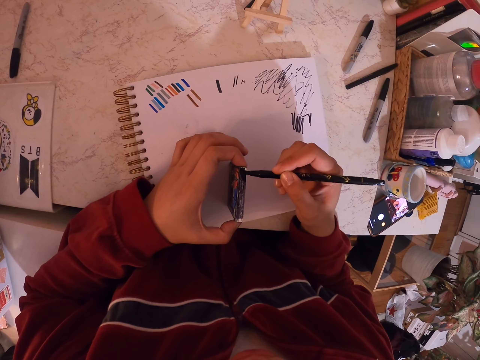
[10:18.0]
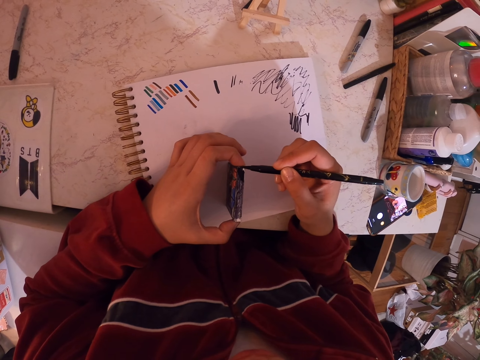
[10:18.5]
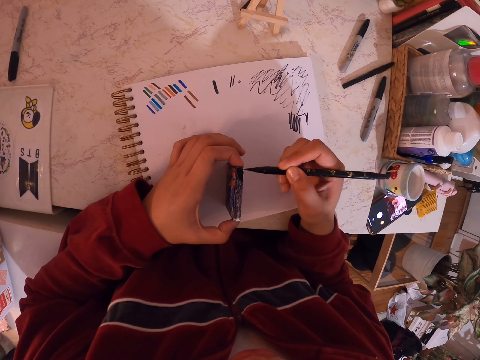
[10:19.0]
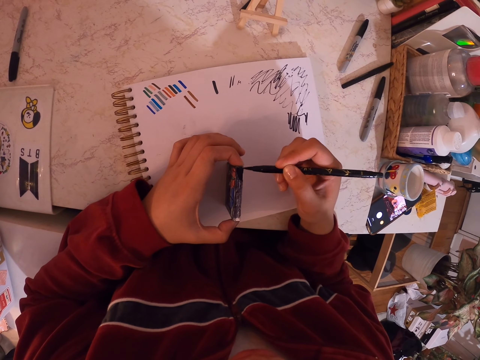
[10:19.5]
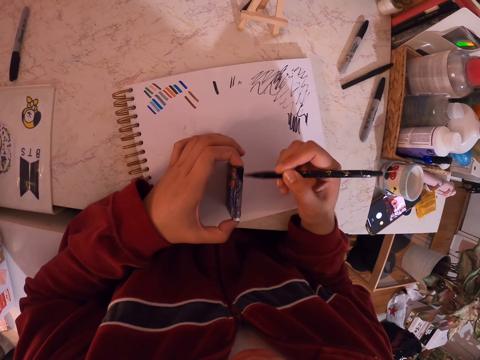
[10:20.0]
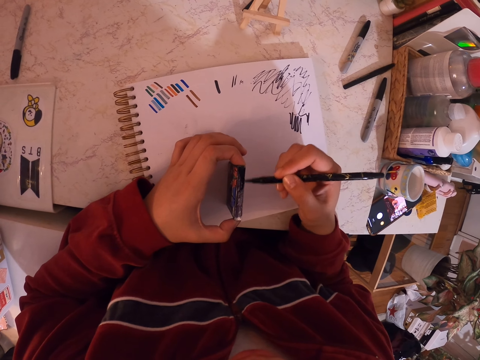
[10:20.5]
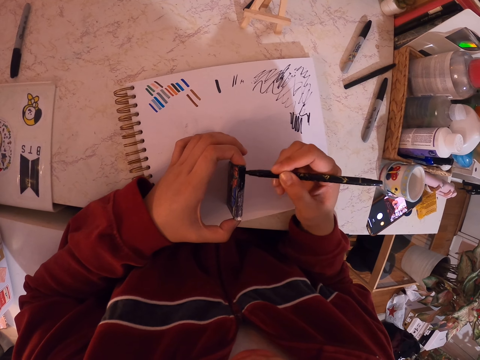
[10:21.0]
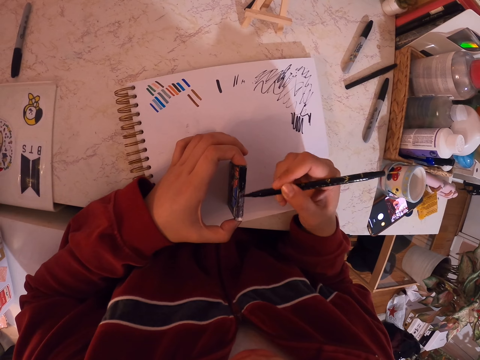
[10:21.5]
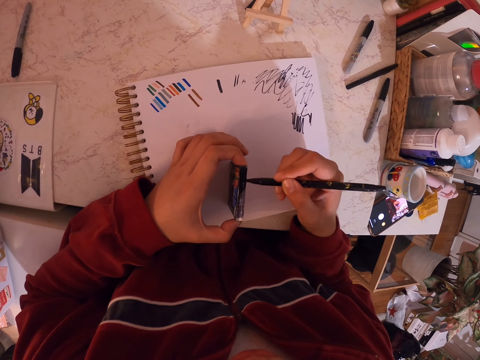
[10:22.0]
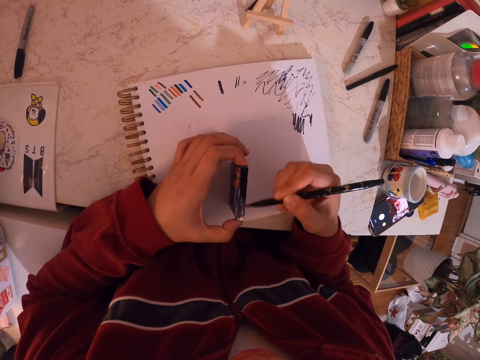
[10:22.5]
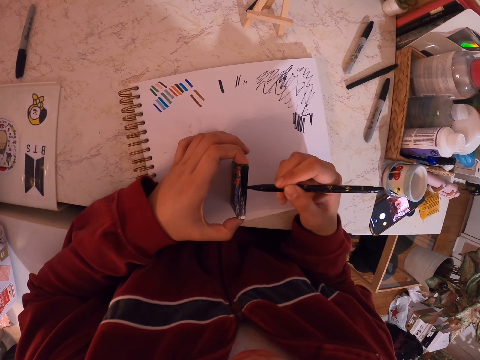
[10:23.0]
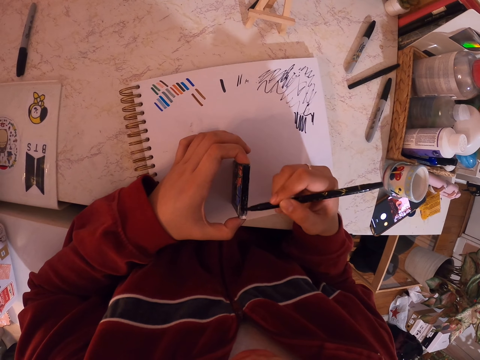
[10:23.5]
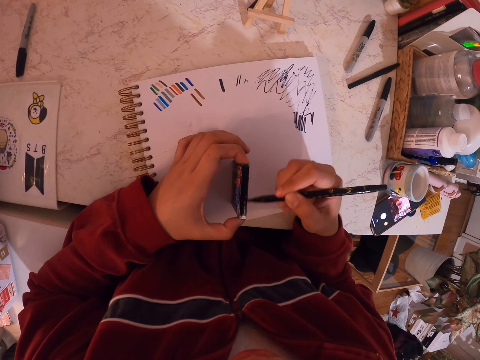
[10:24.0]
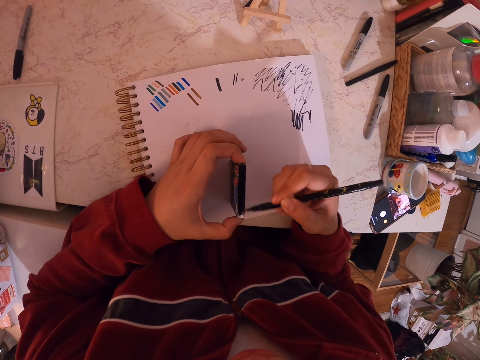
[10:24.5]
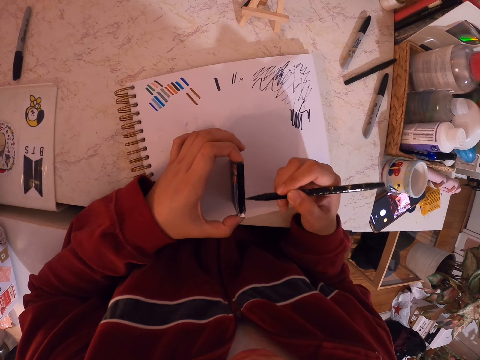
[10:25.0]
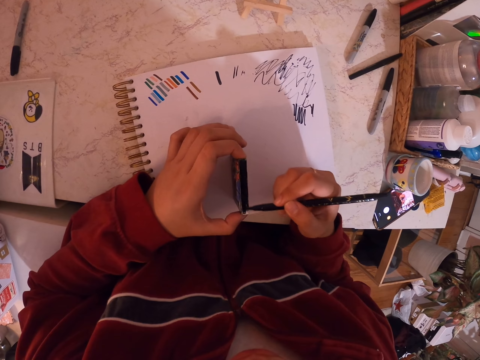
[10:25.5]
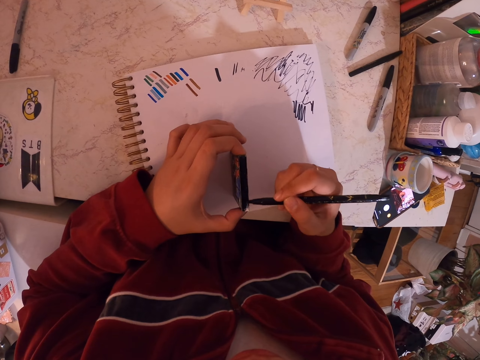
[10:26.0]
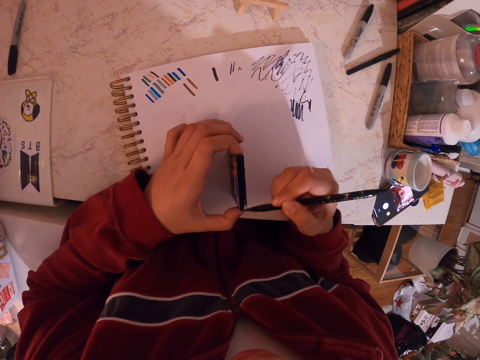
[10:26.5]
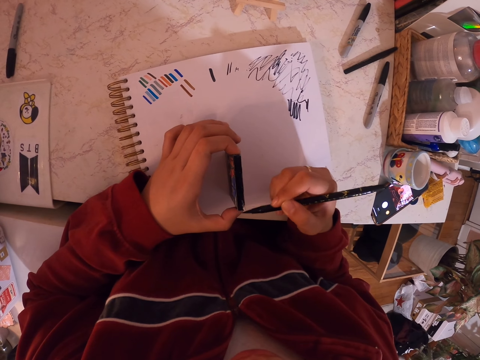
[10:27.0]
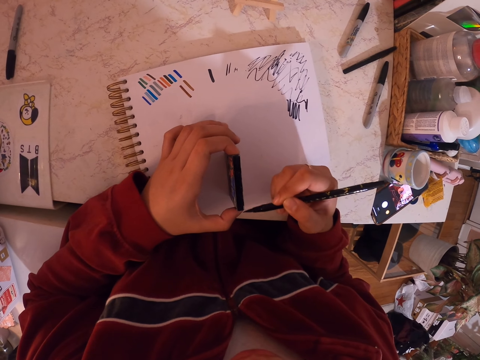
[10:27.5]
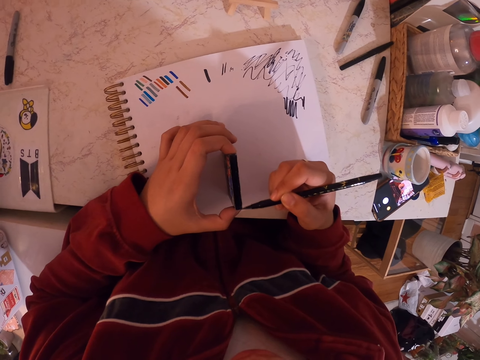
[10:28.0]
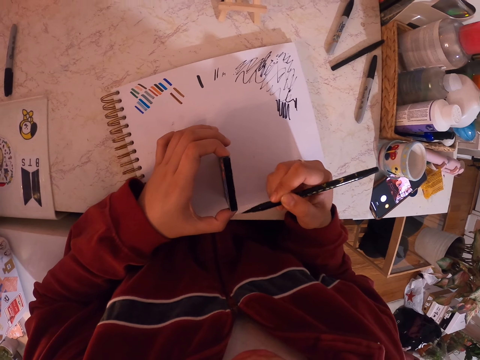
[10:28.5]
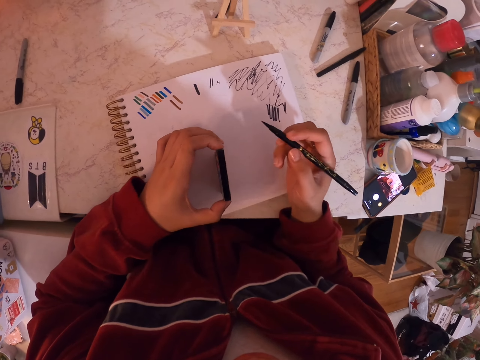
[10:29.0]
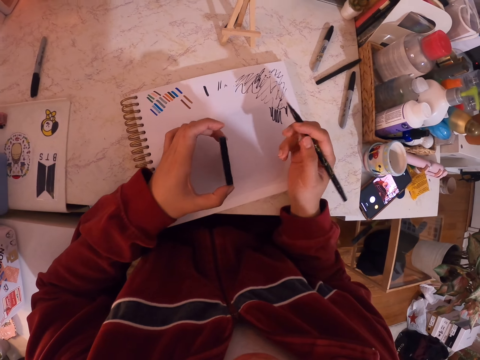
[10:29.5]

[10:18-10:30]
The camera wearer paints something with the mark pen.

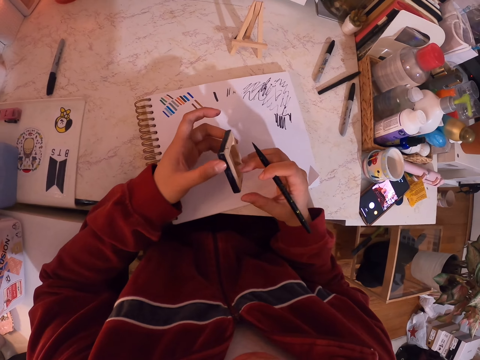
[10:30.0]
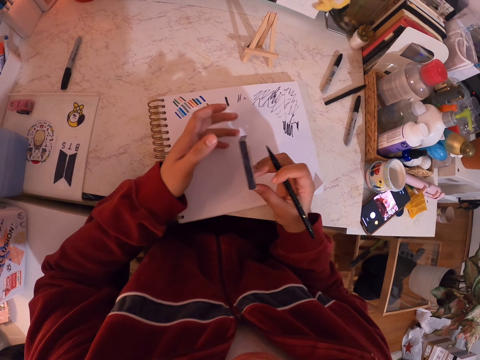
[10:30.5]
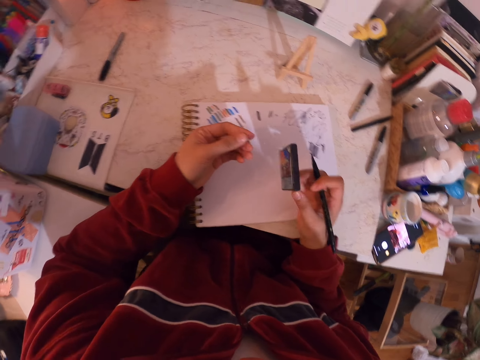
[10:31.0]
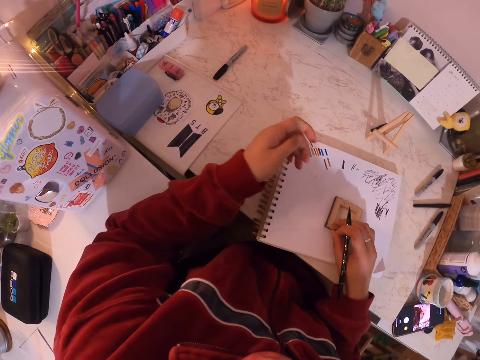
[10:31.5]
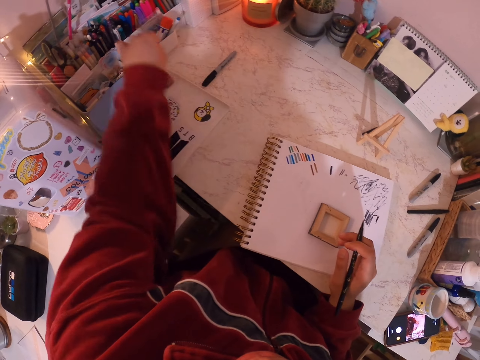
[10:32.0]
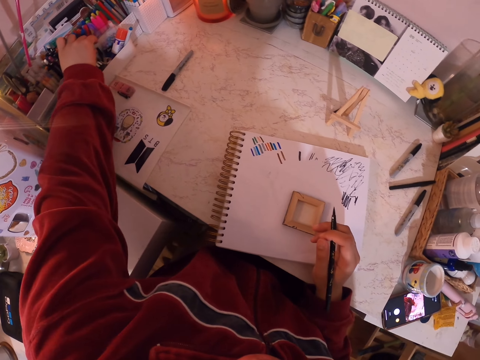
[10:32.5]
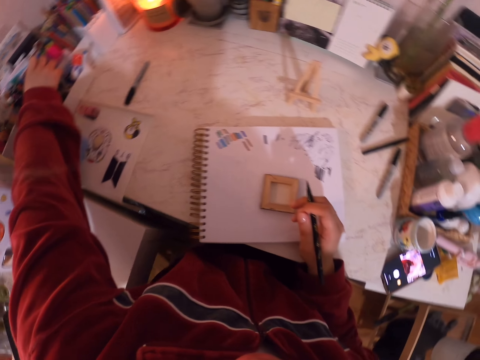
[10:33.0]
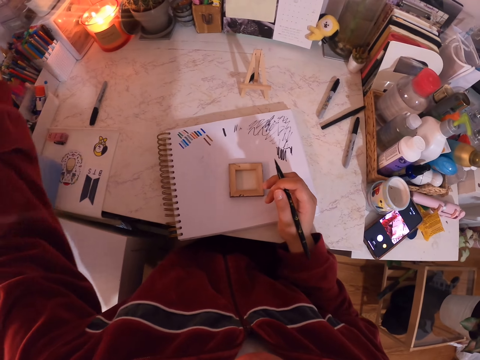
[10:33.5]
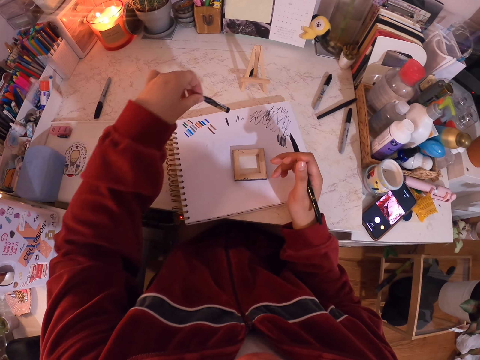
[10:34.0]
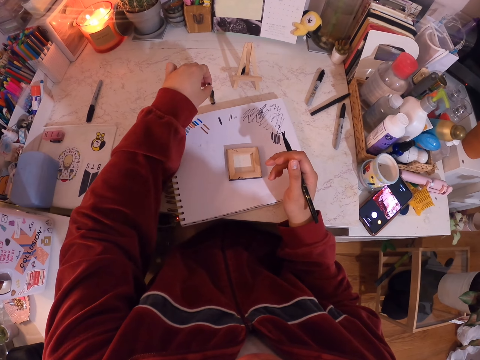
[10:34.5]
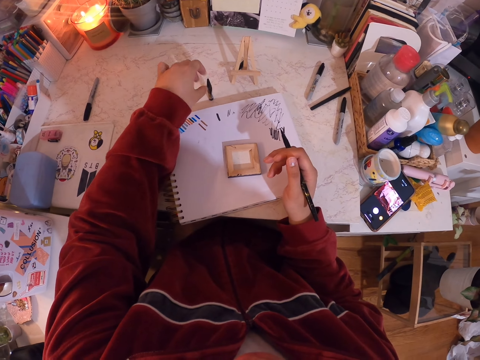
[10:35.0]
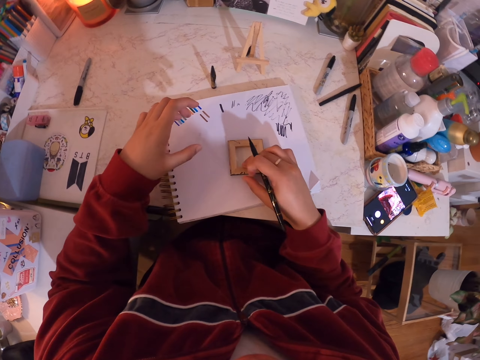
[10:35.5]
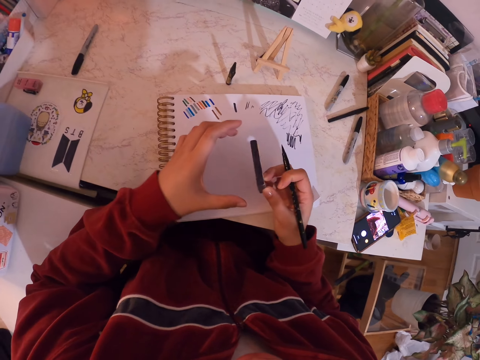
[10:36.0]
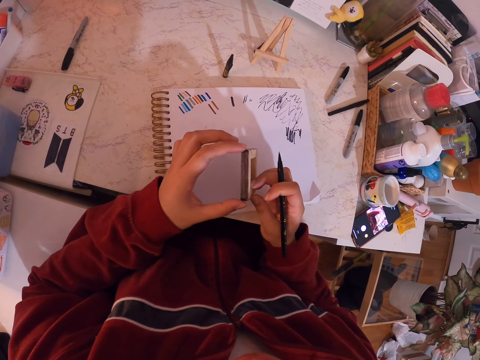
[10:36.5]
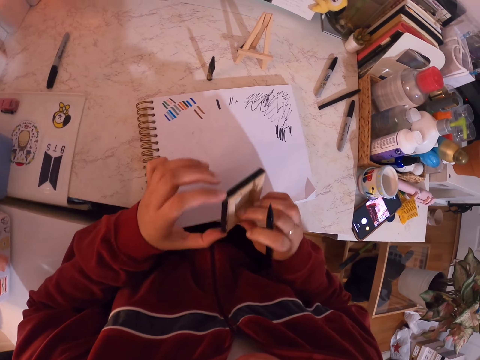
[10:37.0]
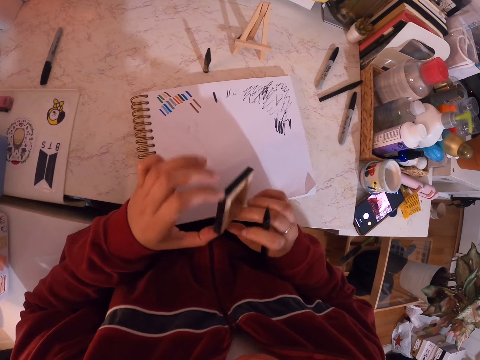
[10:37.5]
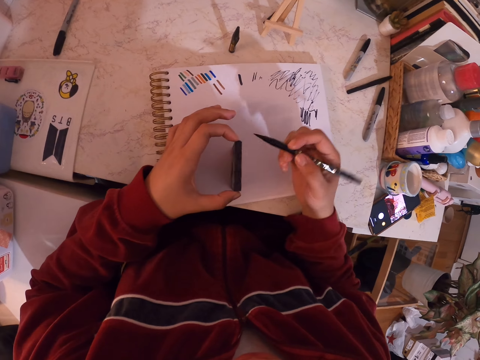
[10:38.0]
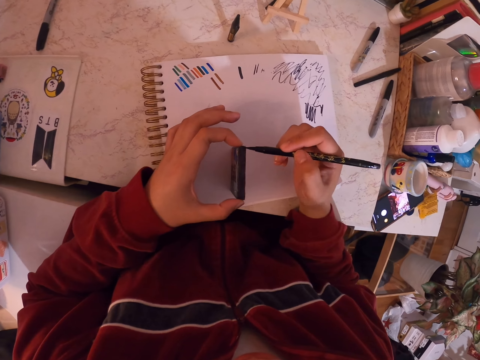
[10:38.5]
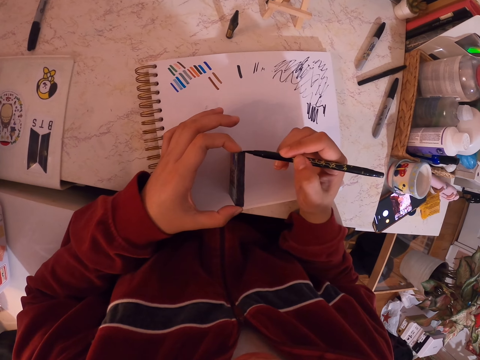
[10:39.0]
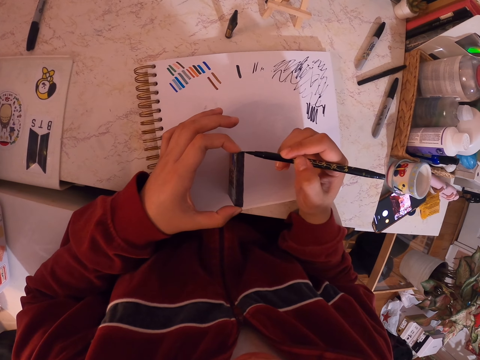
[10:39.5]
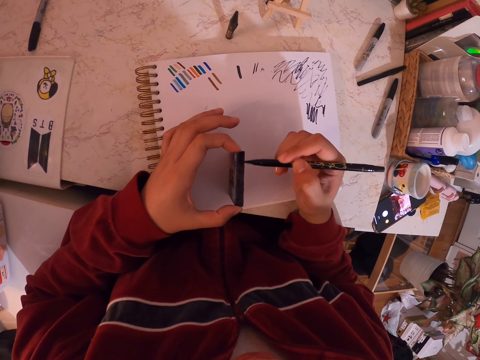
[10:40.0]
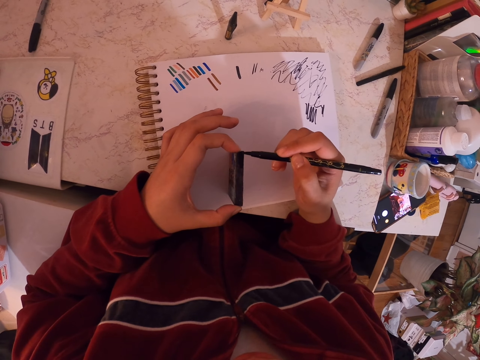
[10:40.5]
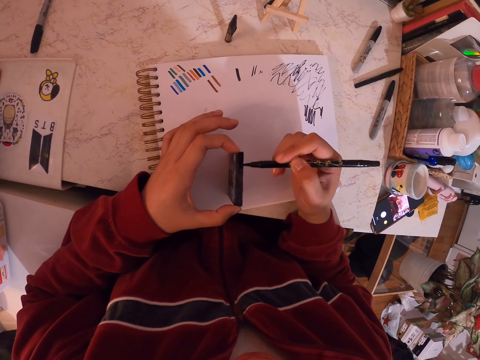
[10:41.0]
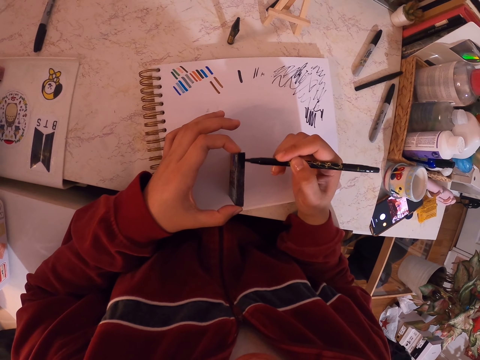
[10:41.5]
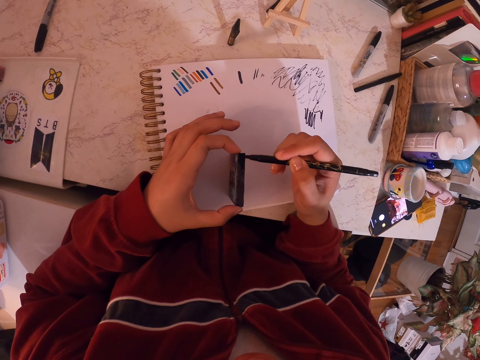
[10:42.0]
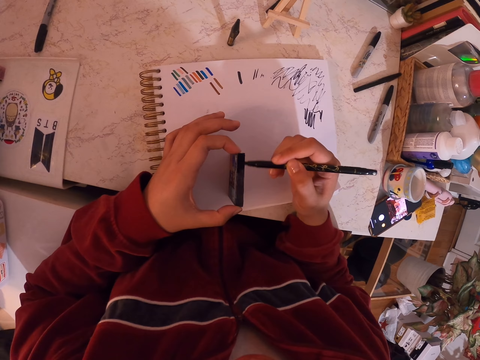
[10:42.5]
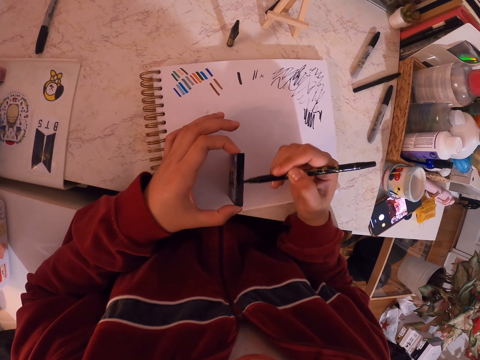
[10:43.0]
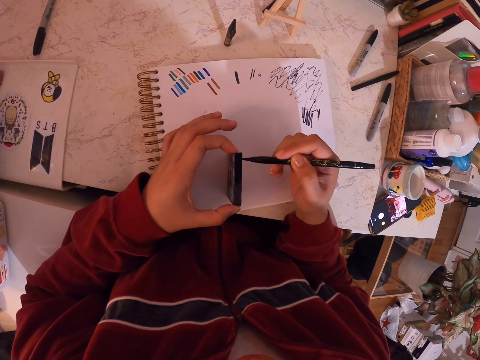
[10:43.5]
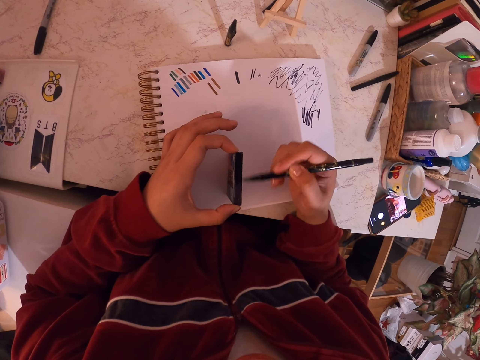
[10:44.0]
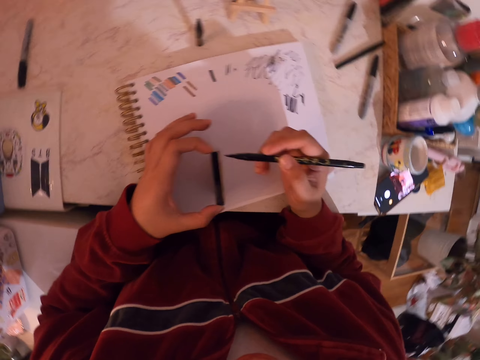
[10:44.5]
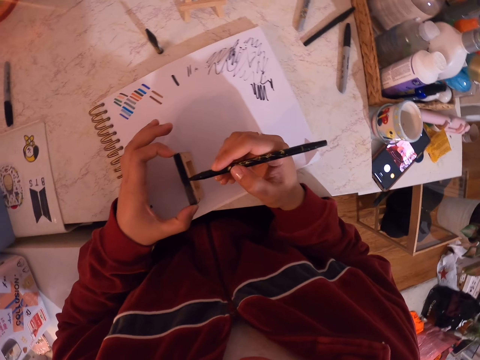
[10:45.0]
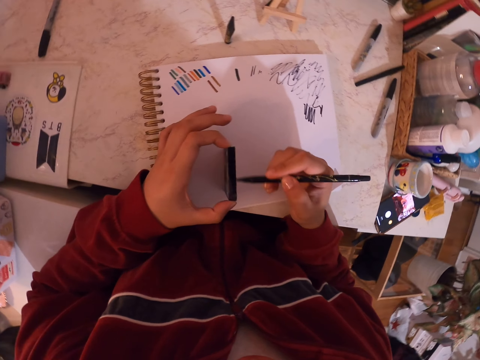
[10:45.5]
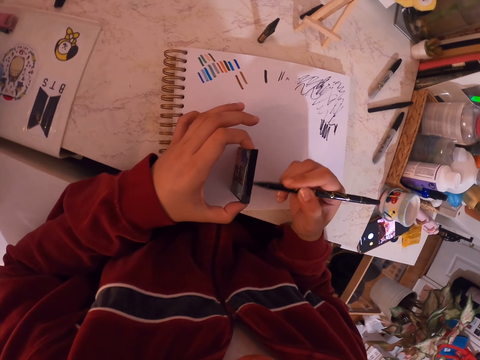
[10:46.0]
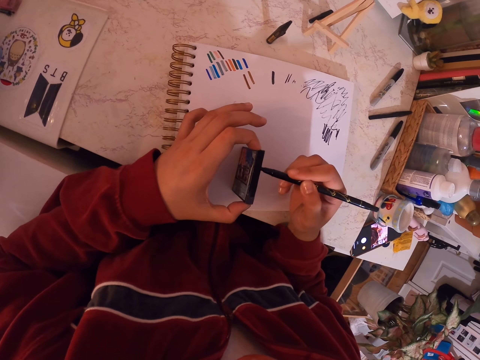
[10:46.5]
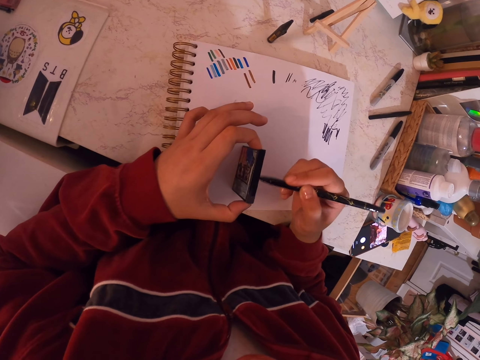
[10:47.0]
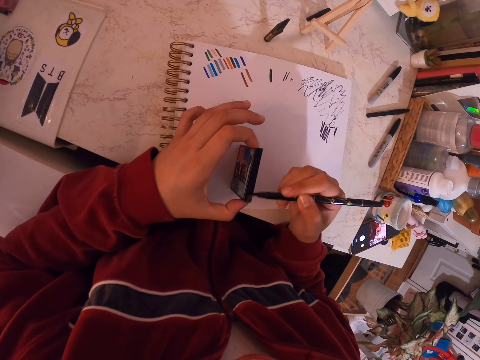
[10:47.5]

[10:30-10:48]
The camera wearer places down the painting art. They turn around. They pick up another painting pen. They place the painting pen on the table. They pick up the painting art. They look at the painting art. They paint the painting art with the painting pen.
